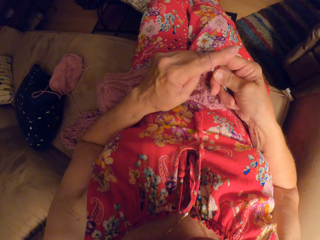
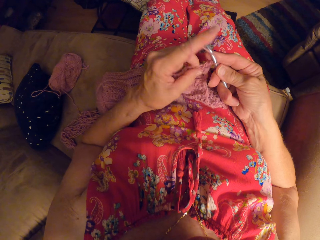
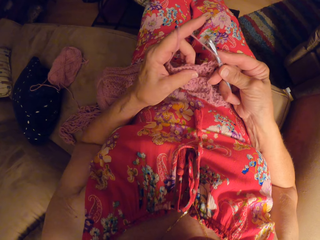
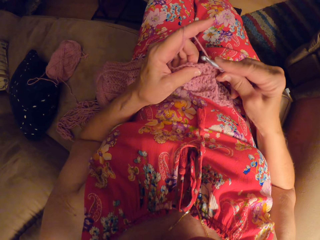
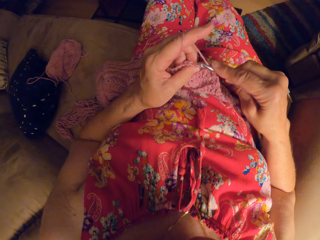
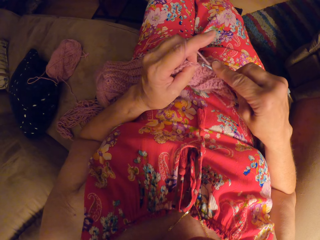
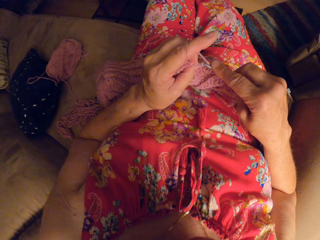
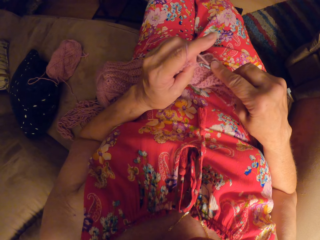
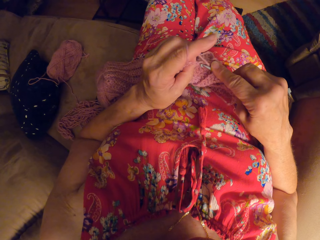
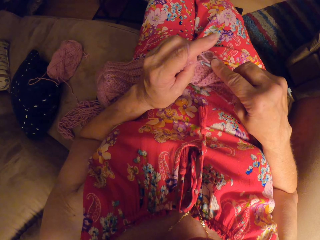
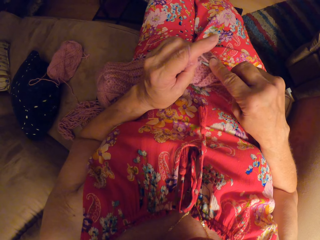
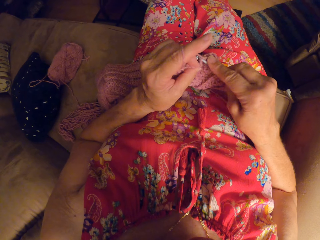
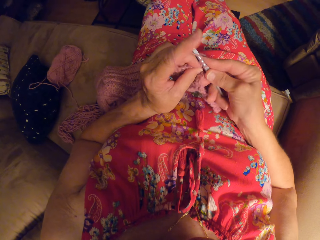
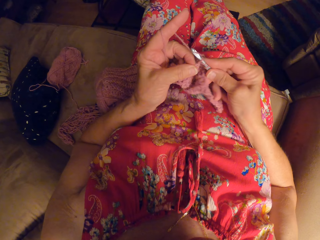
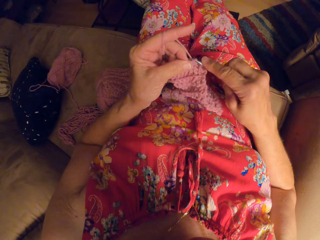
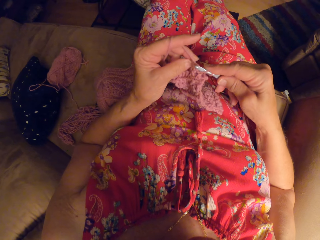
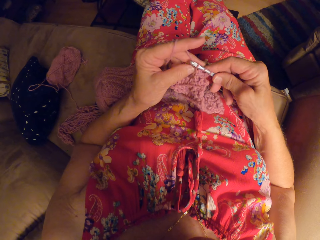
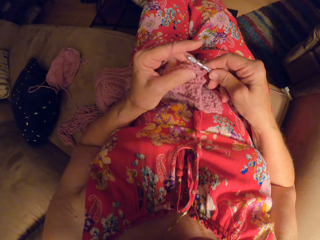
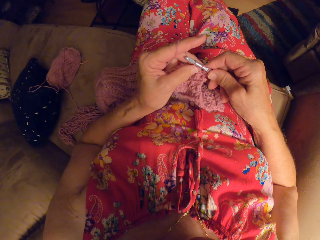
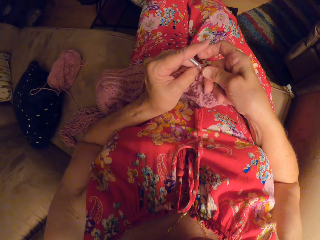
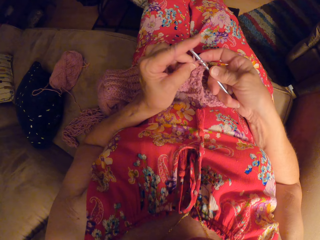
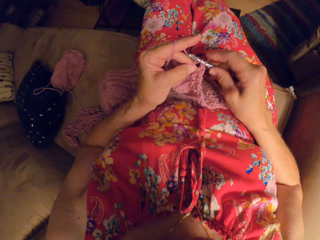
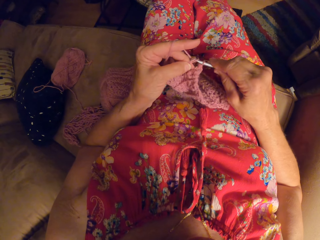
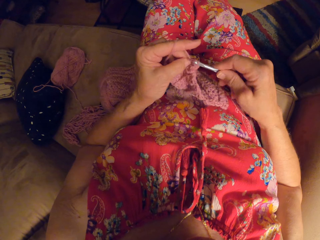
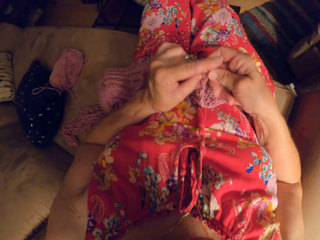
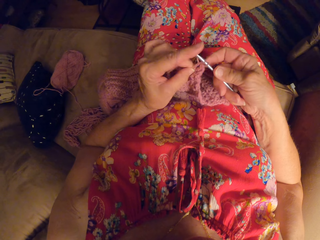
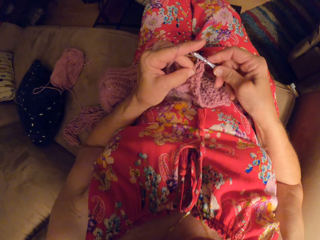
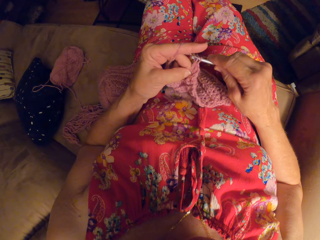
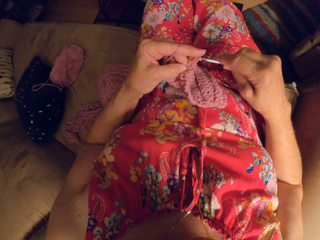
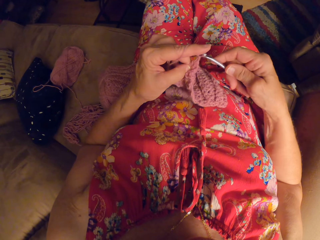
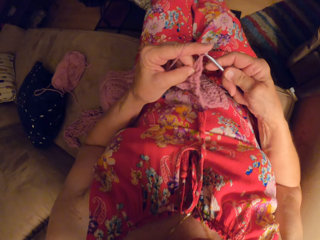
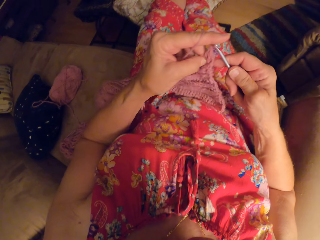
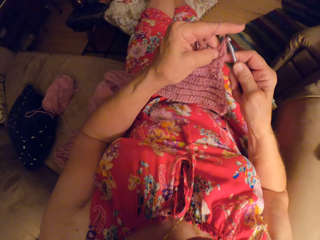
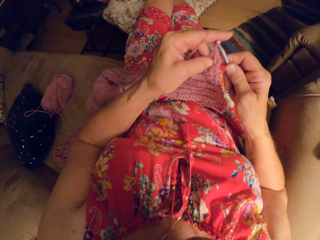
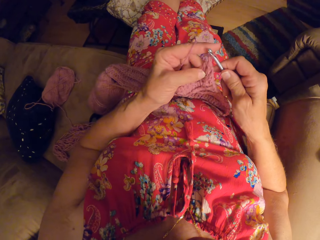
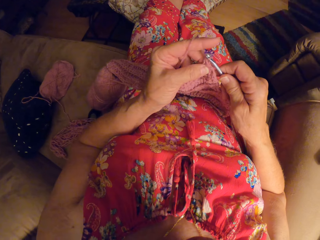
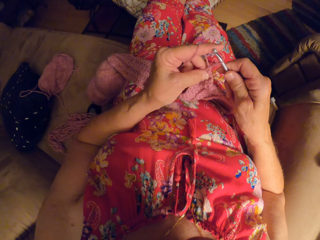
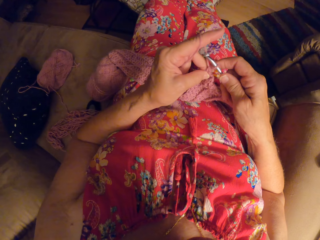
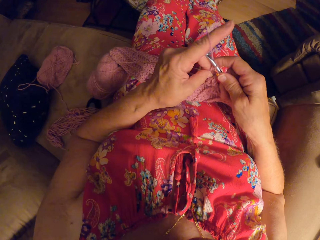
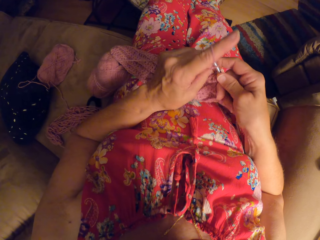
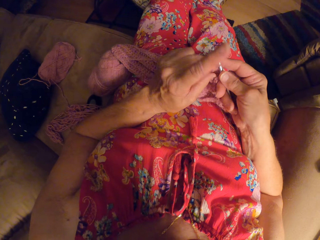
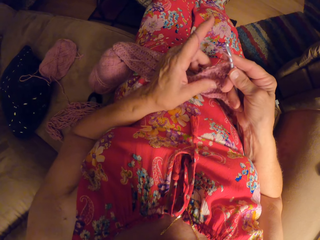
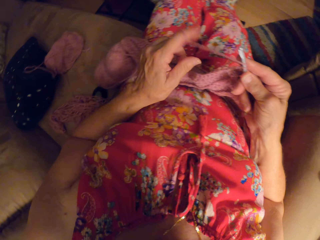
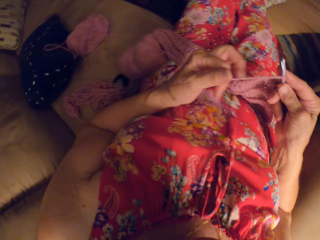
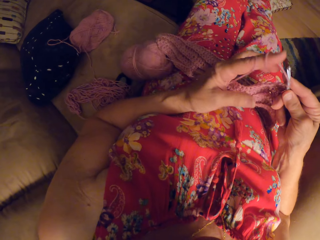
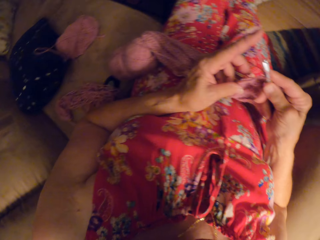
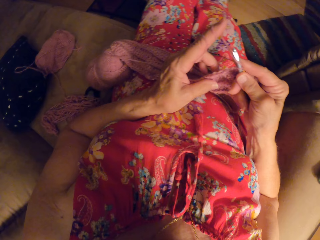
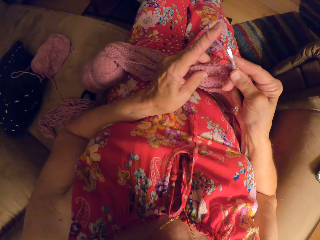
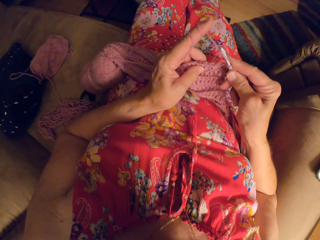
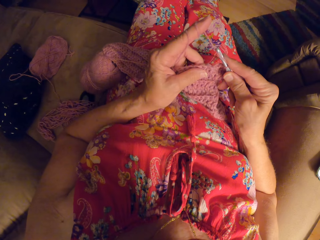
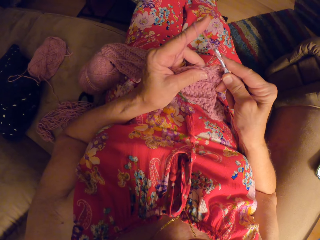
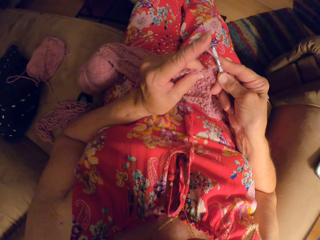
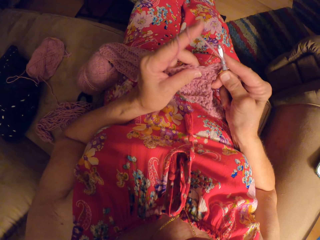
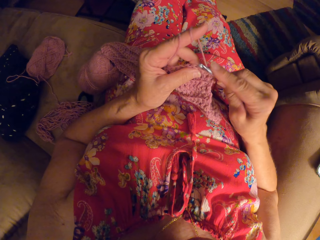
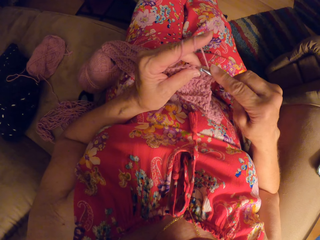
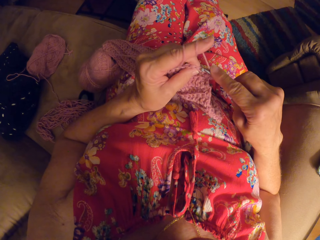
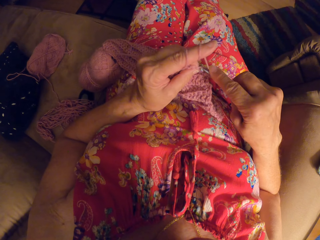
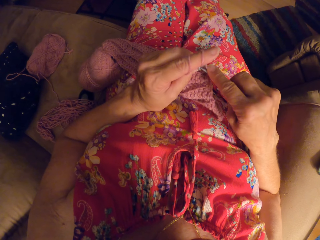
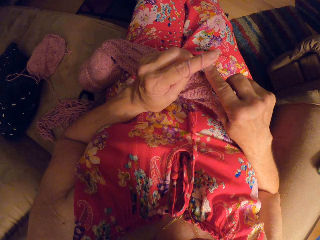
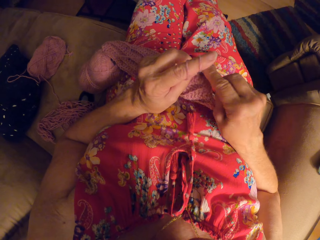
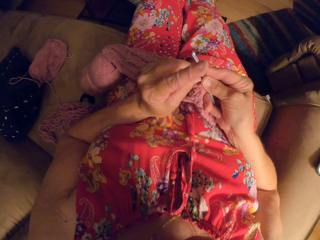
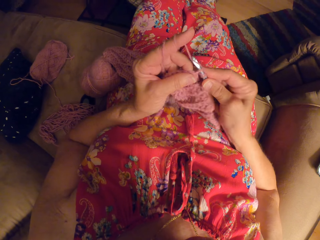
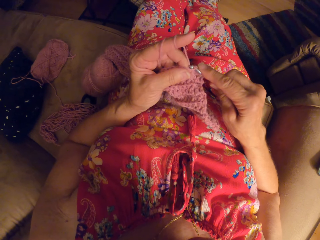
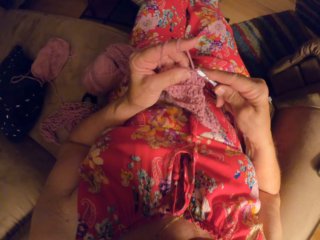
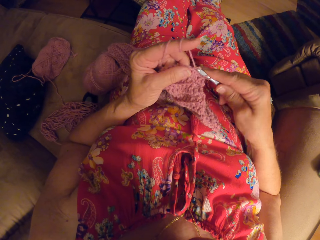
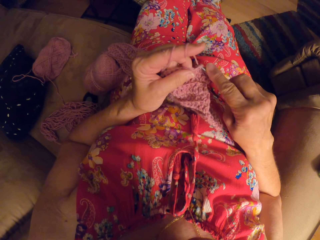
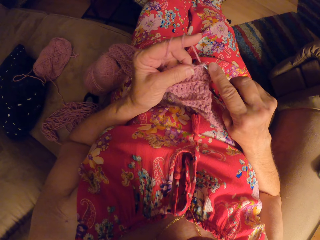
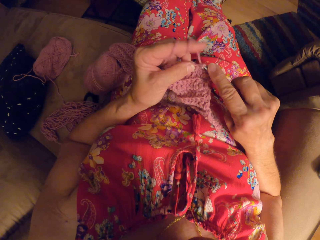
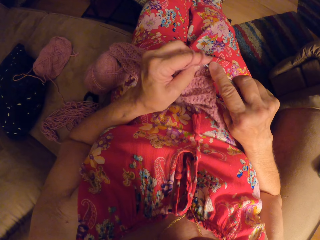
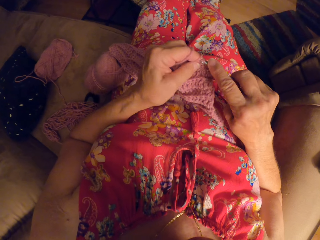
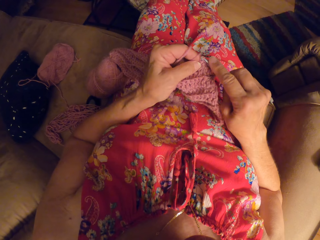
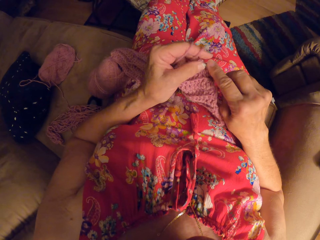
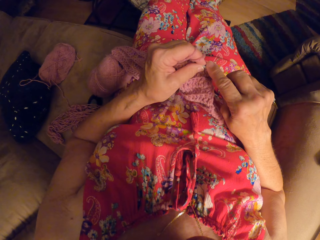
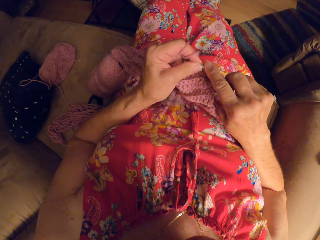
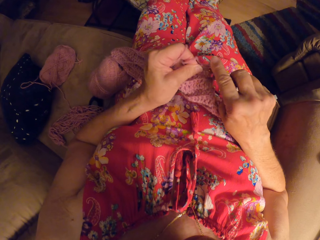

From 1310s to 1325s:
The camera wearer knits a fabric. They roll the knitting wool on the left finger. They knit a fabric.

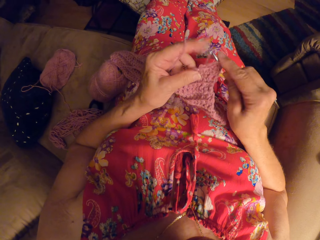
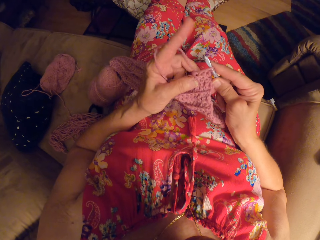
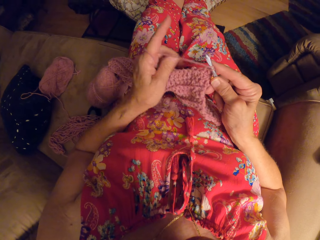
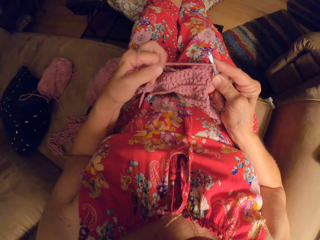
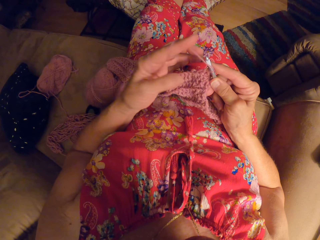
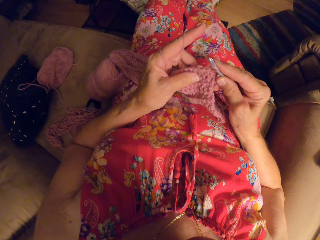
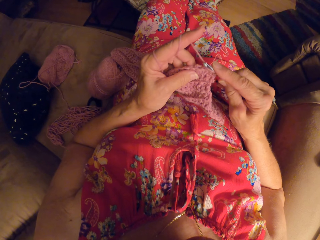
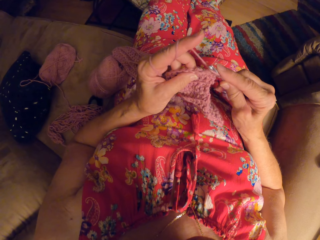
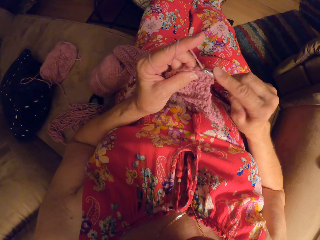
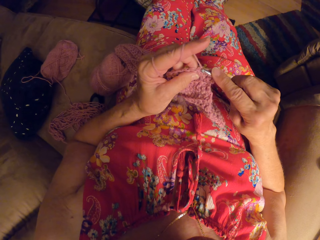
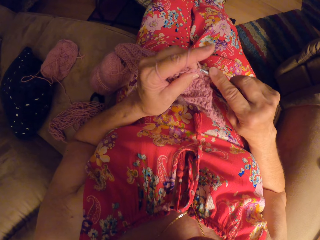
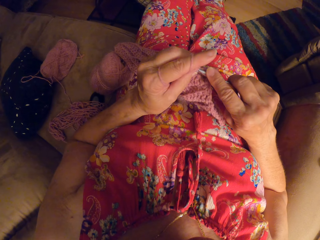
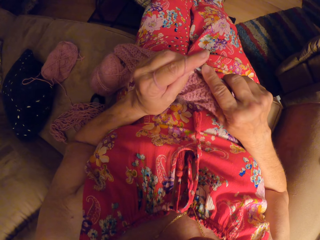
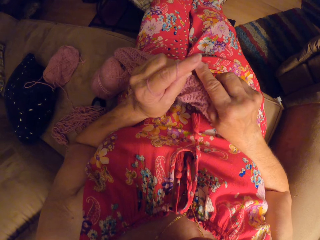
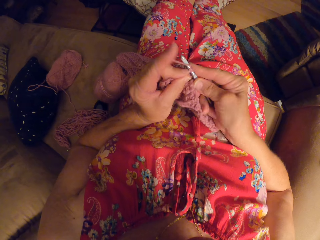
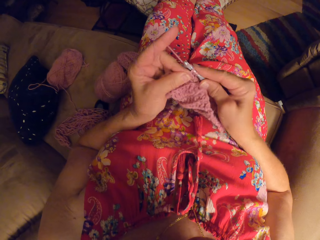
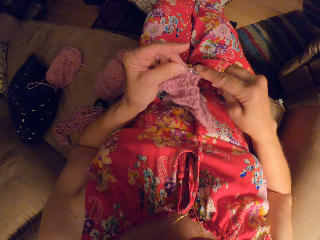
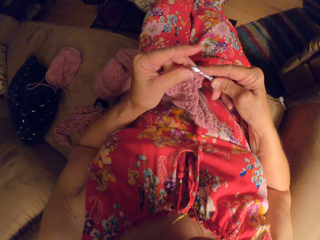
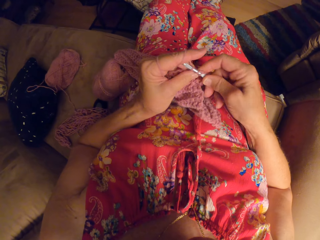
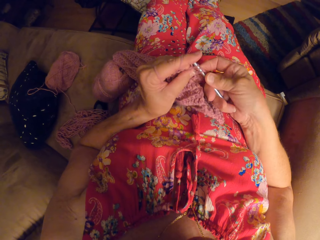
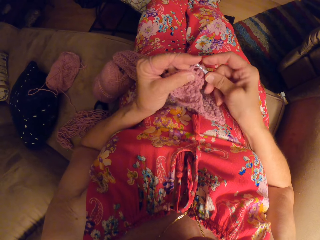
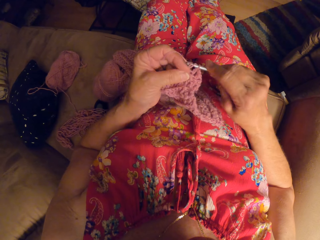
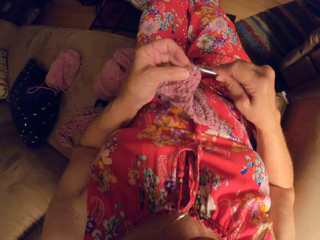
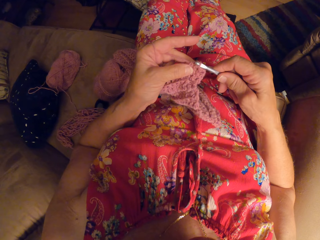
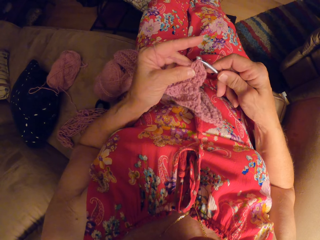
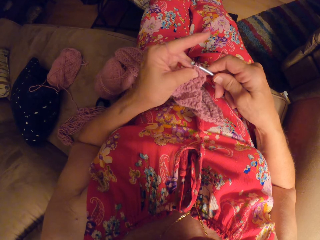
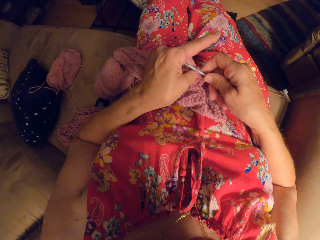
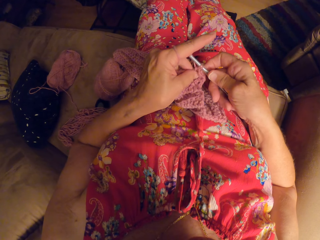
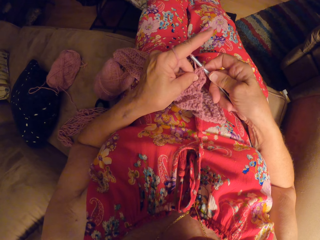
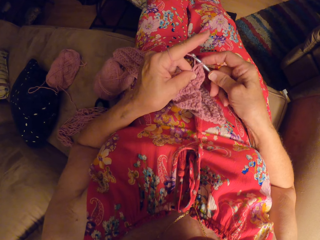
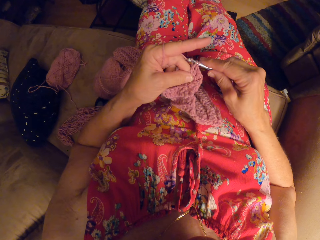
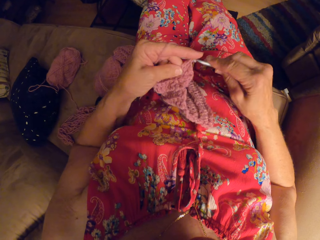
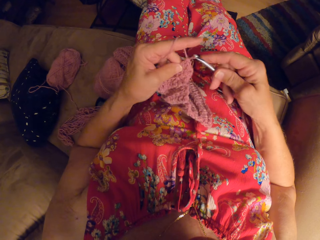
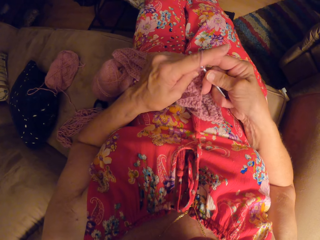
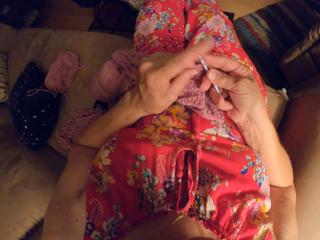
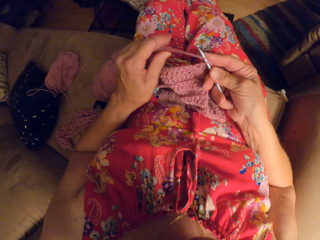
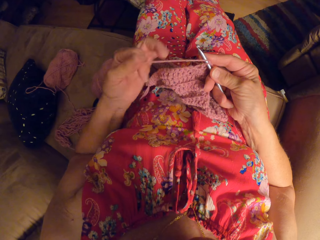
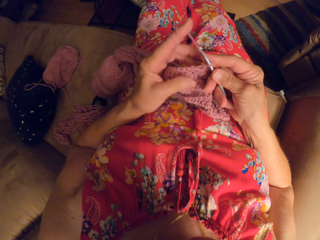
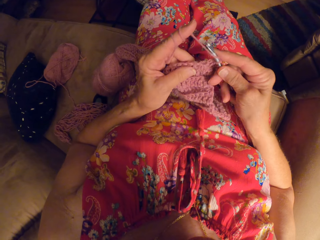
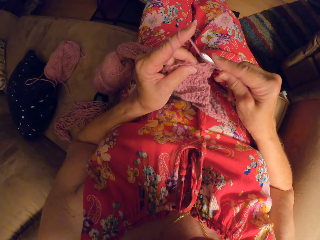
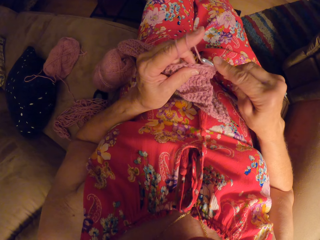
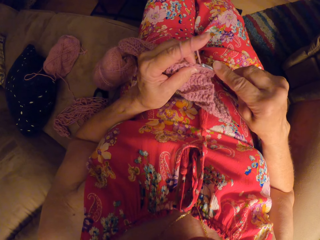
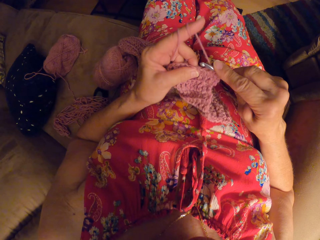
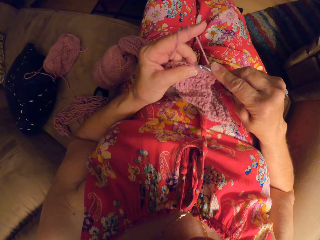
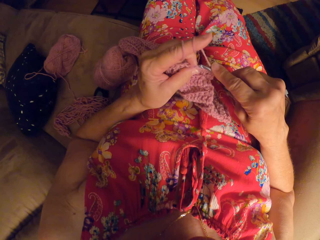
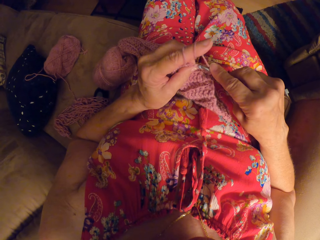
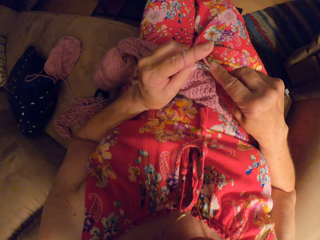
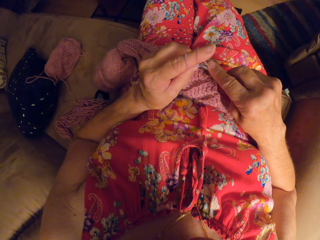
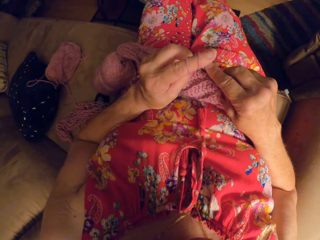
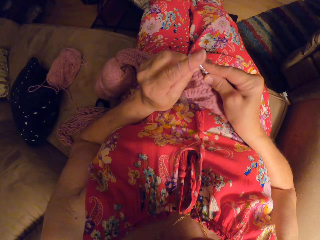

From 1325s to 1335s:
The camera wearer rolls the knitting wool on the left finger. They knit a fabric. They roll the knitting wool on the left finger.
